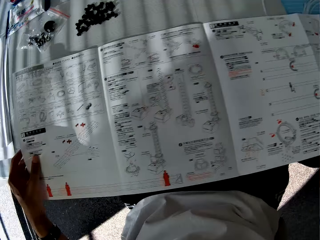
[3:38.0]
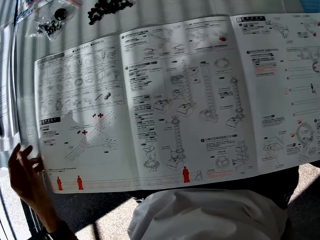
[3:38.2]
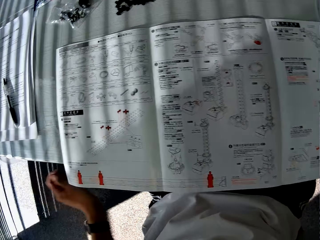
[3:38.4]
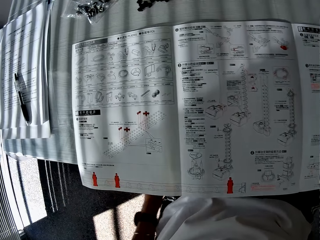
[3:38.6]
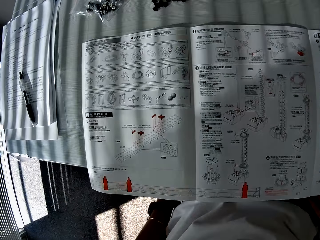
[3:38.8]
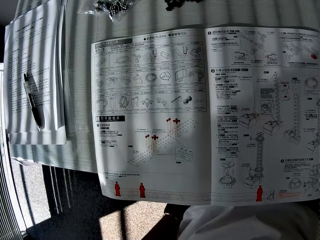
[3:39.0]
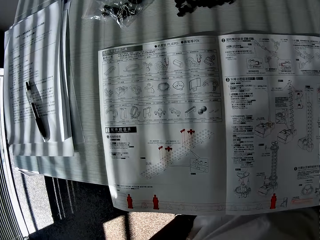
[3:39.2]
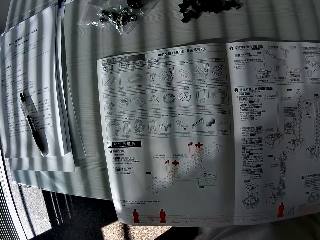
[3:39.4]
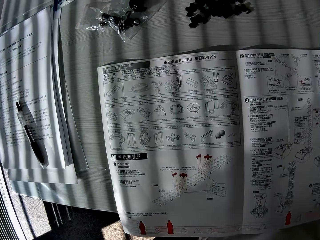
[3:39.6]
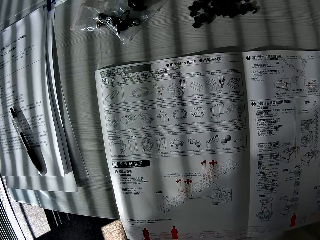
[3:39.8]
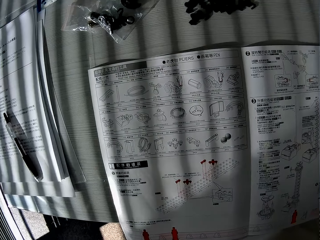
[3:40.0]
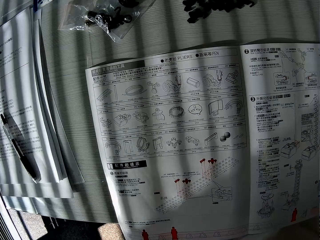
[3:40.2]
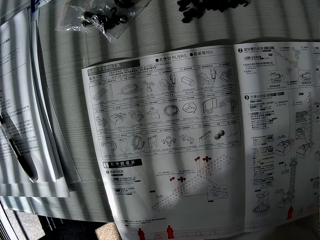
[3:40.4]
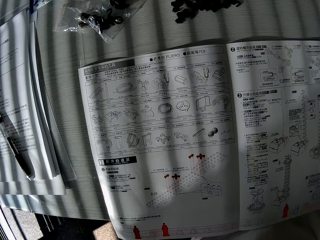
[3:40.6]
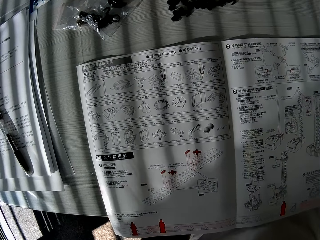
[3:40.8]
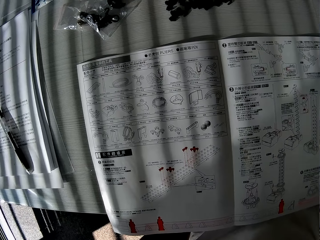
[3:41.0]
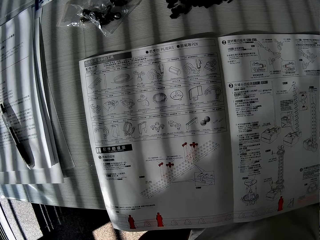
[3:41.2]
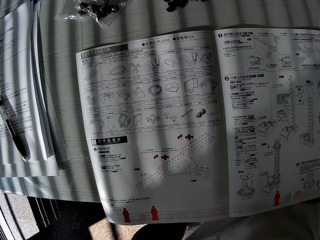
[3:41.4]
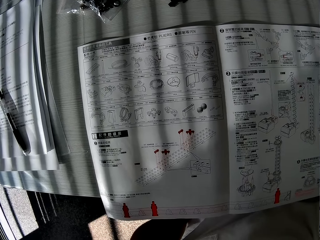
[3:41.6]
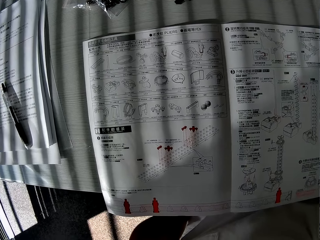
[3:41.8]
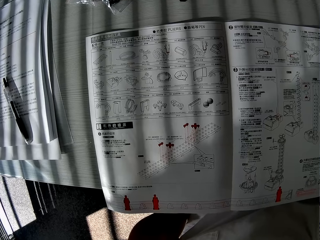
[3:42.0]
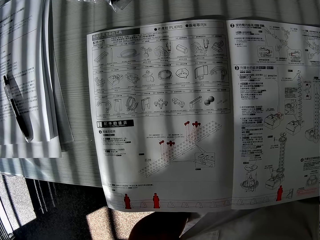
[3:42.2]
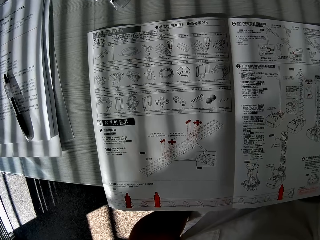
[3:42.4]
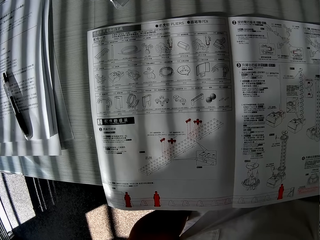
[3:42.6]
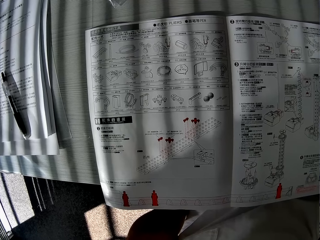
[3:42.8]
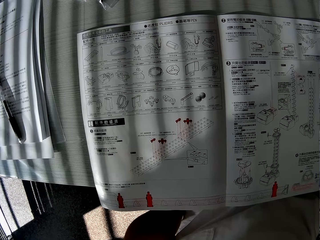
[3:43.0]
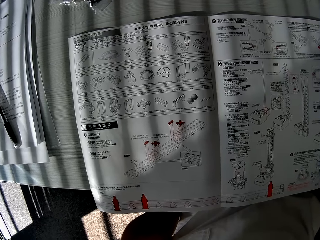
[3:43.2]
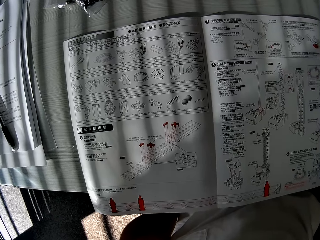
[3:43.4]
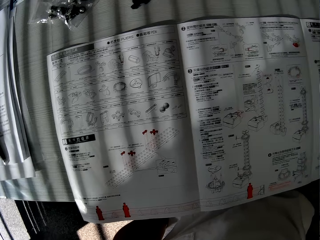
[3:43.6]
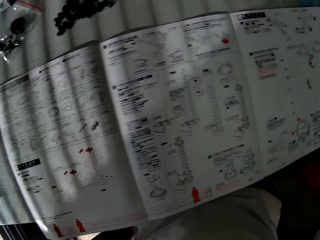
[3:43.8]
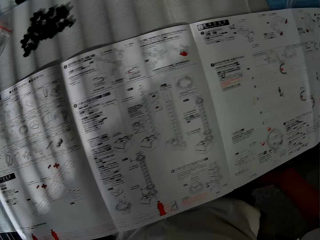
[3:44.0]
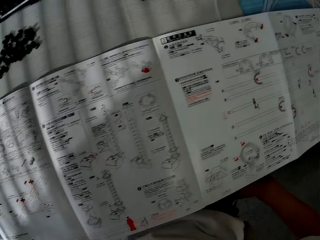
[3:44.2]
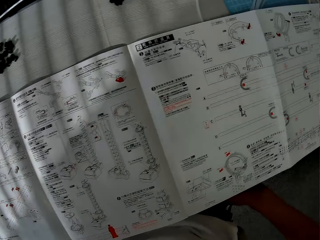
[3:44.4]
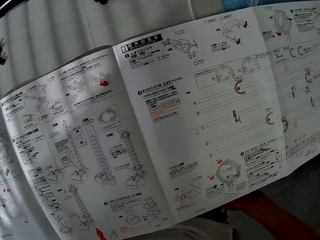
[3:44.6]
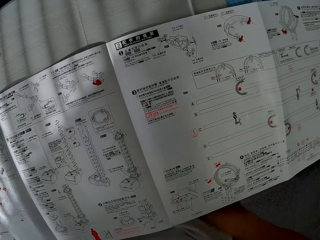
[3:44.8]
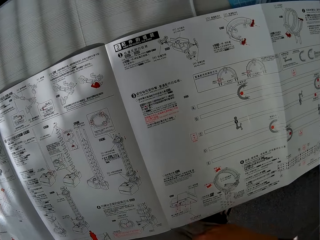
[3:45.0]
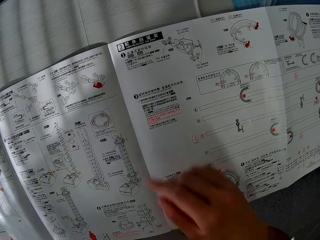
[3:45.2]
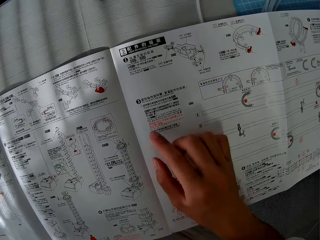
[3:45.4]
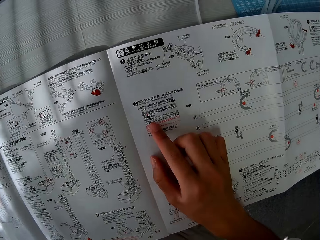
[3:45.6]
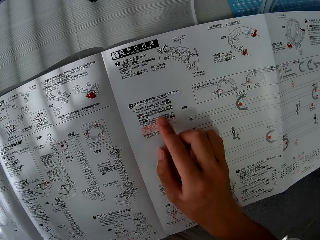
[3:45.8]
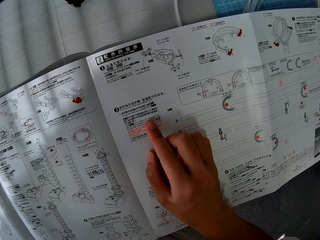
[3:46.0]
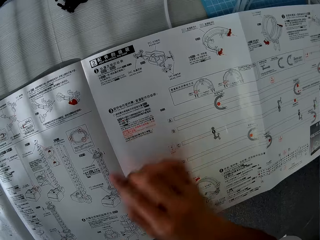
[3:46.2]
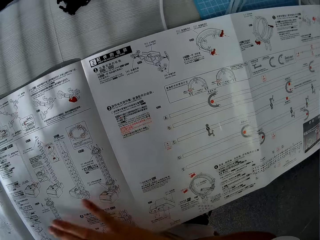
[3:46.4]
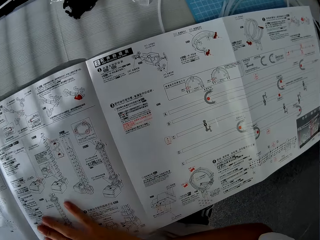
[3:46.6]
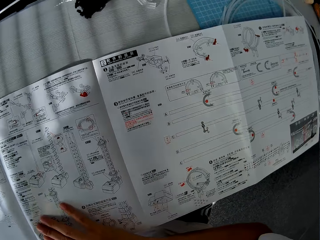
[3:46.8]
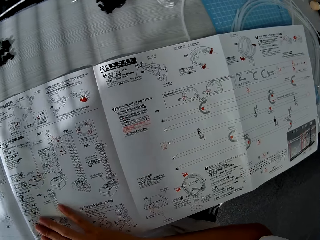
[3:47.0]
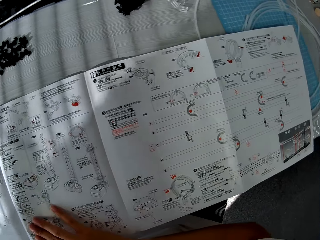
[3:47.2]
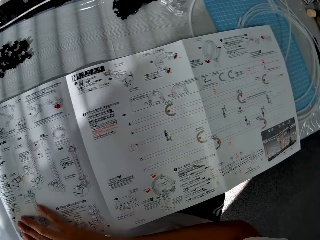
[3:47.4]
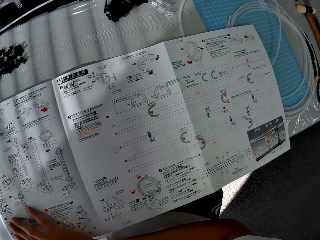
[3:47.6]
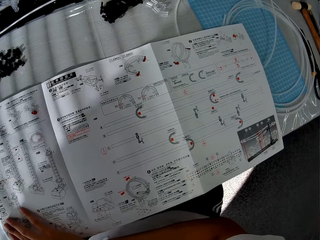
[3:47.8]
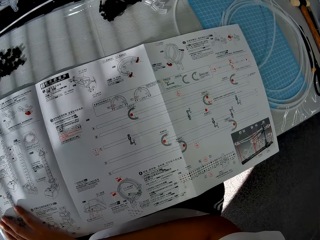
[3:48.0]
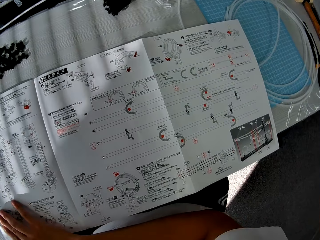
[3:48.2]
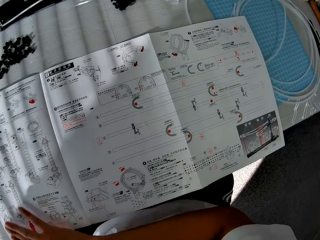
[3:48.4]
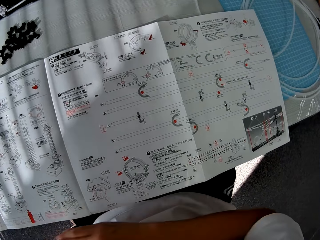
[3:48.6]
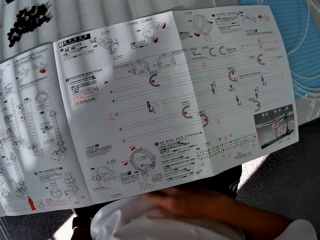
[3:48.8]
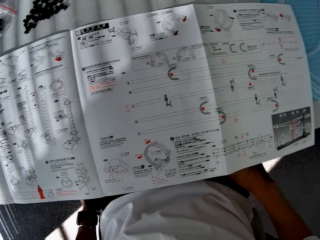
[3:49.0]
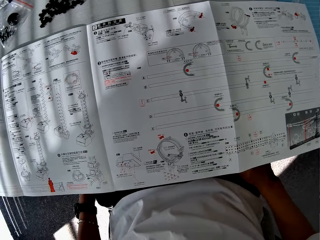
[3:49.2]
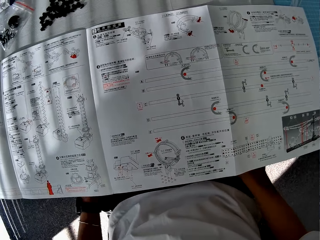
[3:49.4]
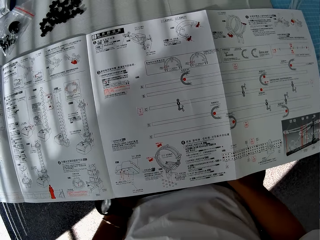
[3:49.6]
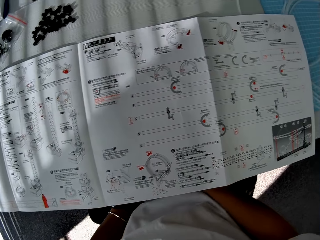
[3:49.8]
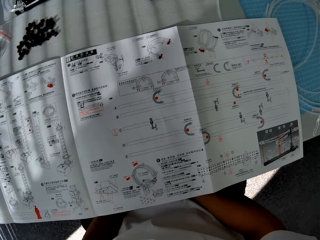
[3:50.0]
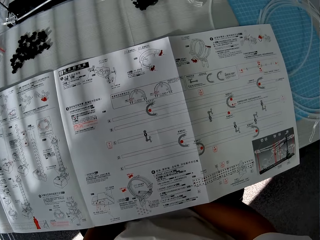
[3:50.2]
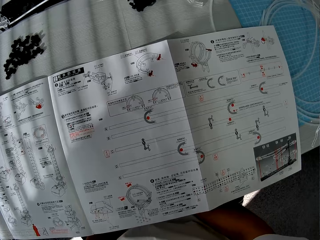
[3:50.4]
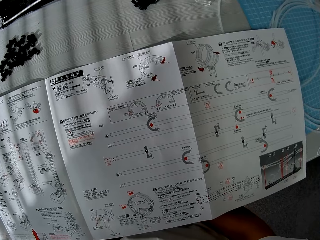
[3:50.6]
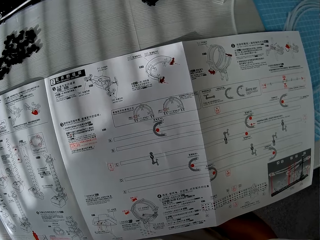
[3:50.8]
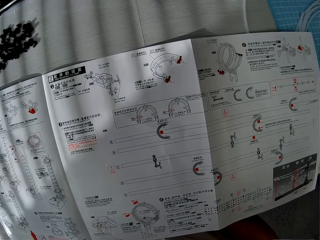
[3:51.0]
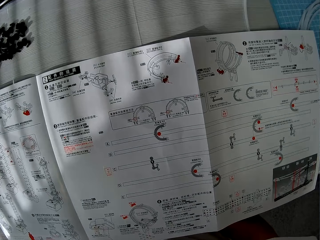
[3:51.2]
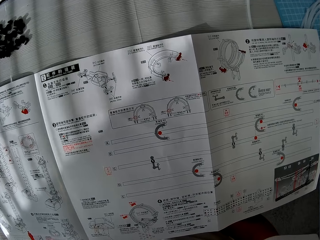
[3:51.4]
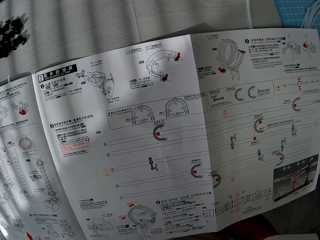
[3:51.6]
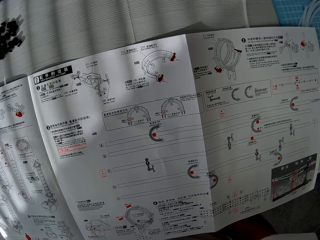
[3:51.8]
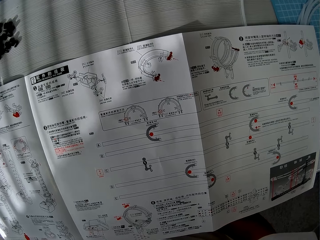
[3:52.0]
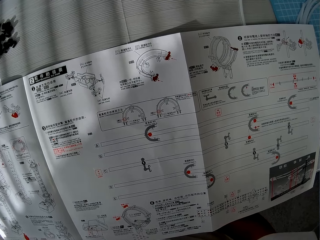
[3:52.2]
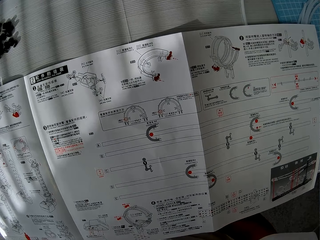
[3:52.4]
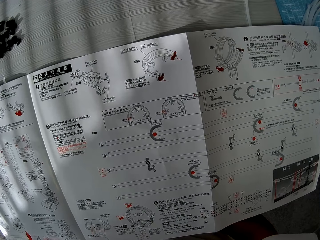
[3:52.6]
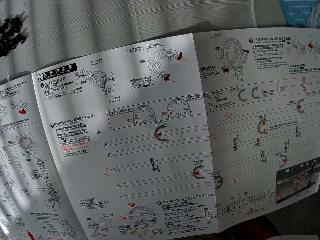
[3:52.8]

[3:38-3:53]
The camera wearer stretches a spacerail crafting paper. He moves a camera. He touches the spacerail crafting paper with his fingers. He places his hand on the spacerail crafting paper. He moves the camera. He withdraws his hand. He moves the camera.

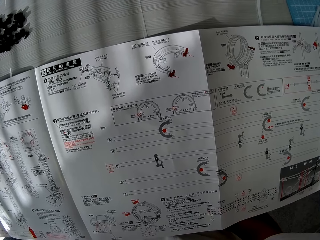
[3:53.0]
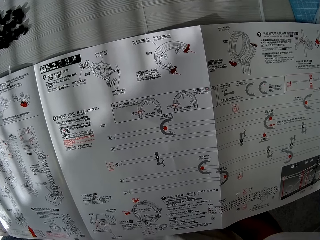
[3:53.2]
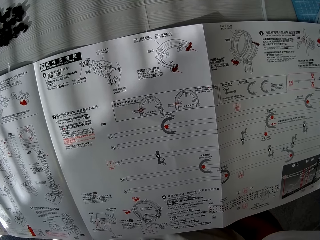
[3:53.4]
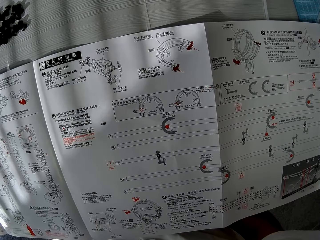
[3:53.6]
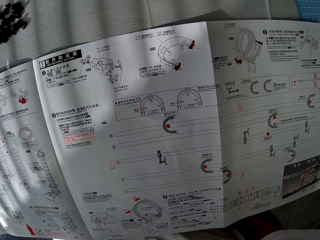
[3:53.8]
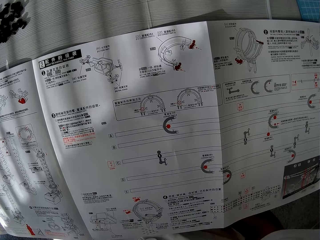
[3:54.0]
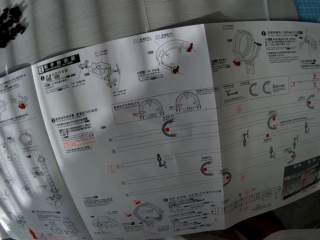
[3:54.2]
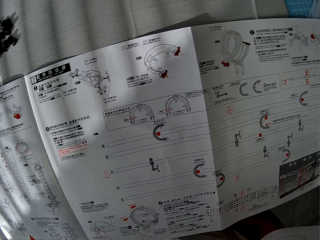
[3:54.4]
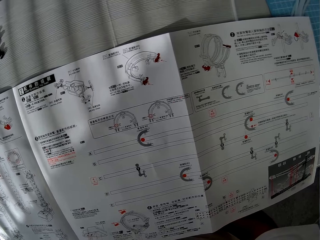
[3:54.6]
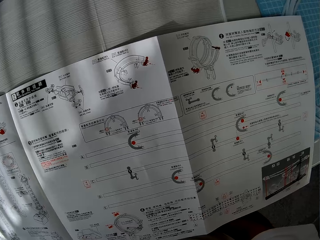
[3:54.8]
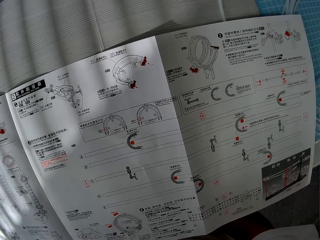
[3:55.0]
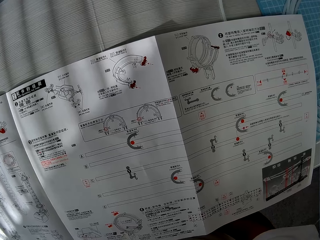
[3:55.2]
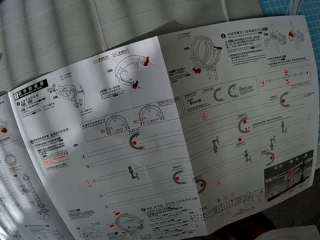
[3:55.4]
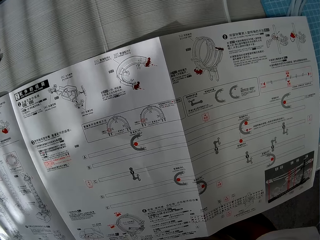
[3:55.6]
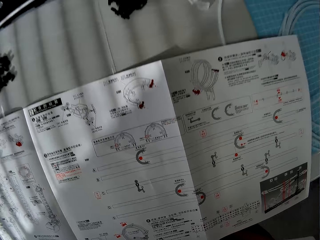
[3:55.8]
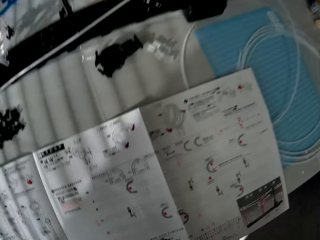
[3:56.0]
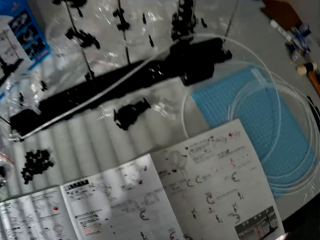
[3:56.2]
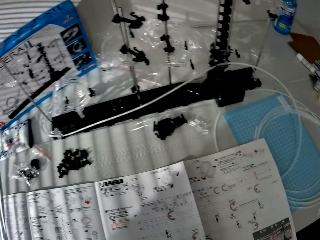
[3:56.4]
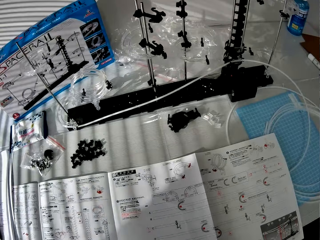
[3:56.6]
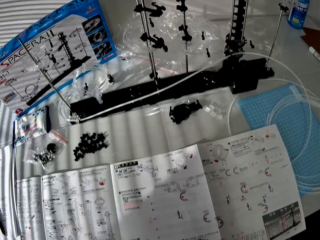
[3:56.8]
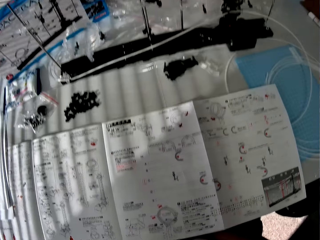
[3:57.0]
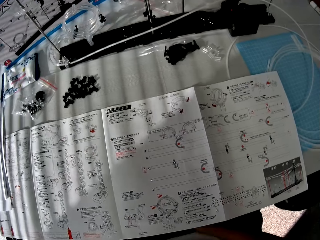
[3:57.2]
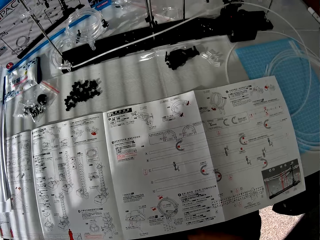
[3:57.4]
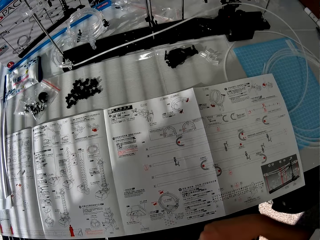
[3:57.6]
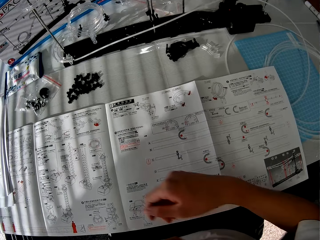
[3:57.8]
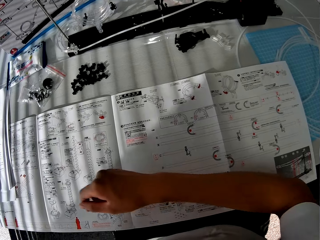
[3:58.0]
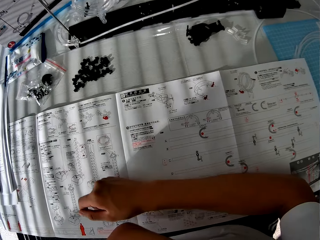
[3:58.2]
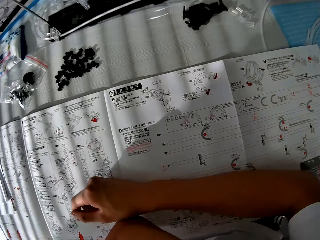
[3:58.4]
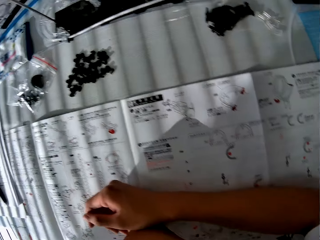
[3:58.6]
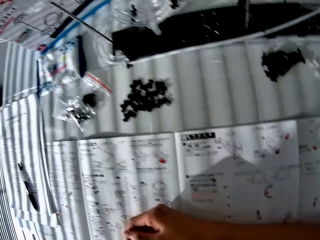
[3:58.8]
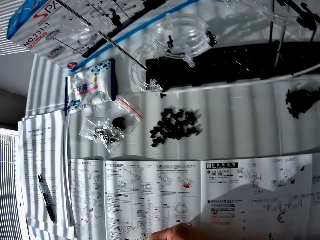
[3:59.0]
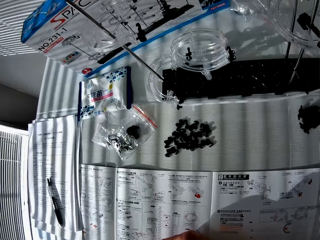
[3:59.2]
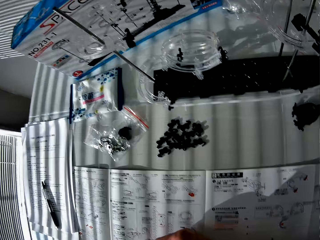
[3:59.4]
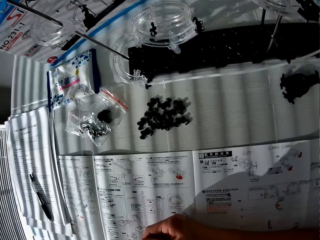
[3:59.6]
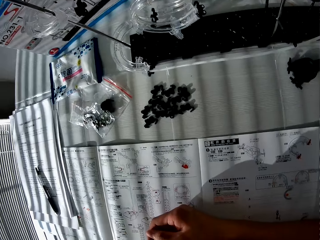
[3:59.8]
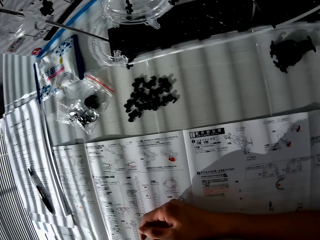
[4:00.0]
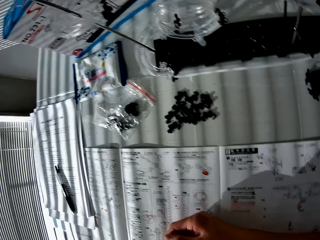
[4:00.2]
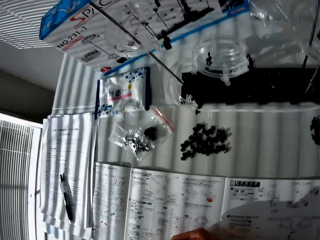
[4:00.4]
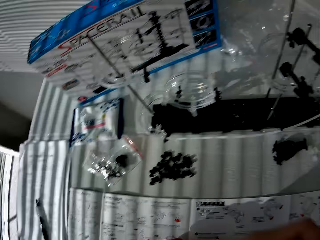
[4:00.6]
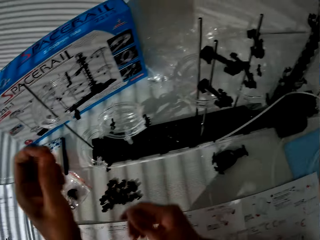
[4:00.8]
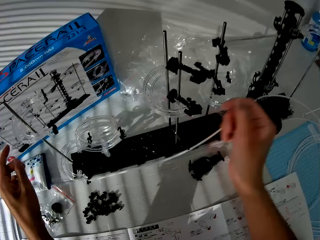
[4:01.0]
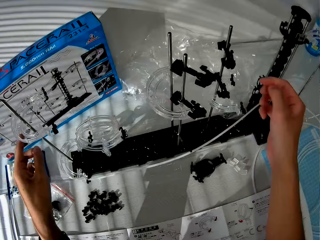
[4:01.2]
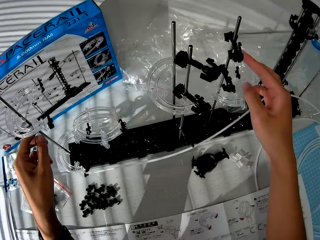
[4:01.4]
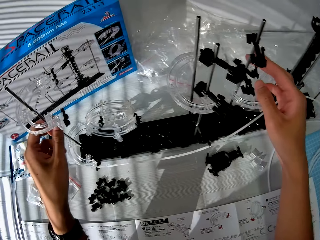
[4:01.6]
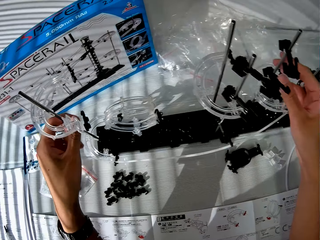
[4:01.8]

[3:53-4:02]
The camera wearer places his hand on a crafting paper. He moves a camera. He touches the toy setup.
